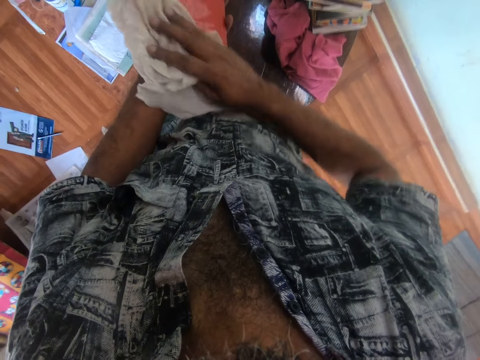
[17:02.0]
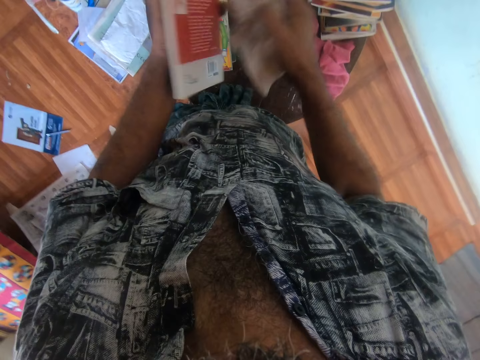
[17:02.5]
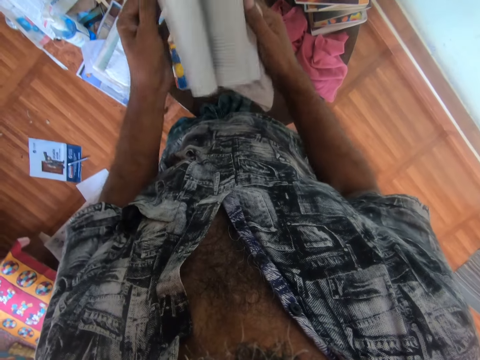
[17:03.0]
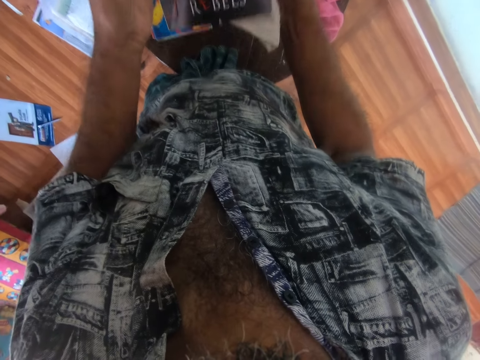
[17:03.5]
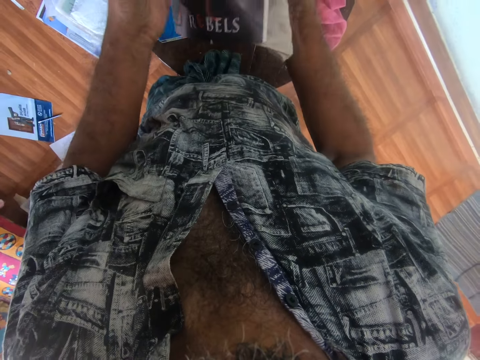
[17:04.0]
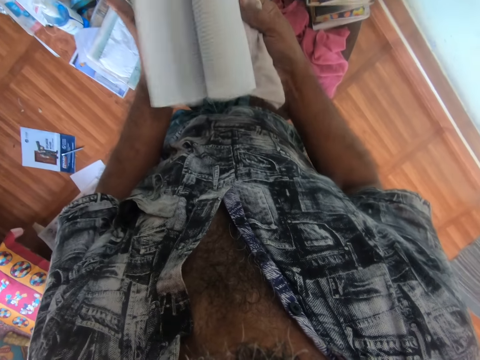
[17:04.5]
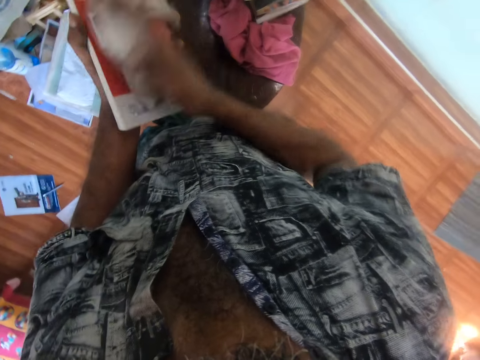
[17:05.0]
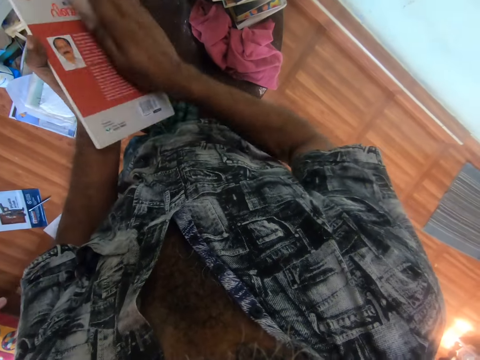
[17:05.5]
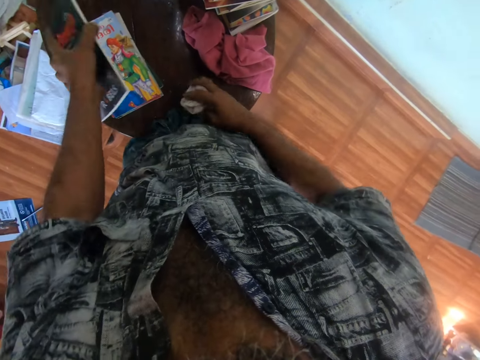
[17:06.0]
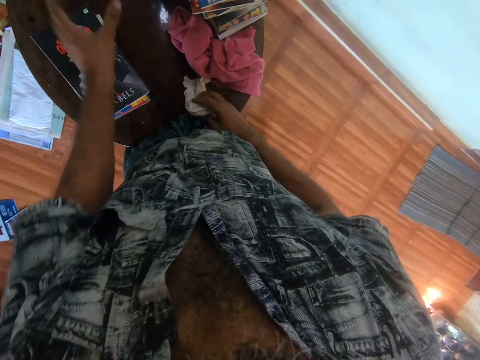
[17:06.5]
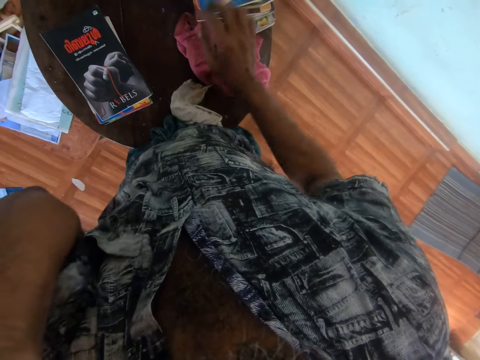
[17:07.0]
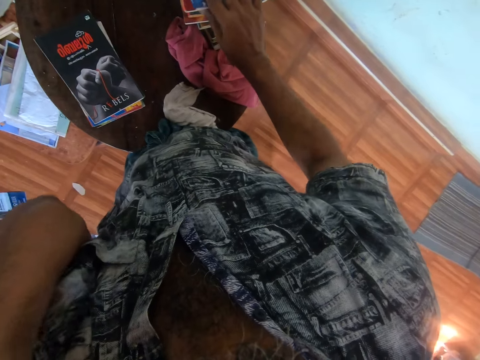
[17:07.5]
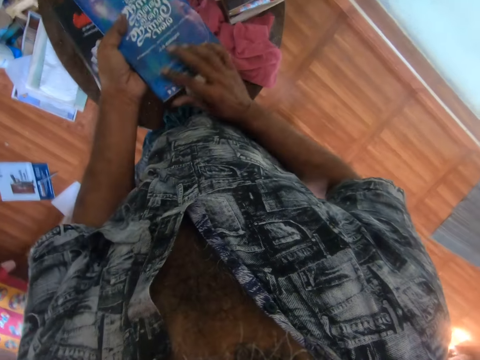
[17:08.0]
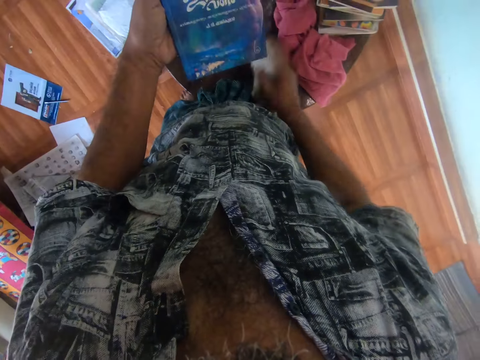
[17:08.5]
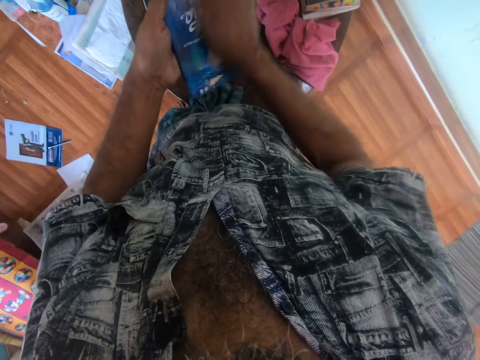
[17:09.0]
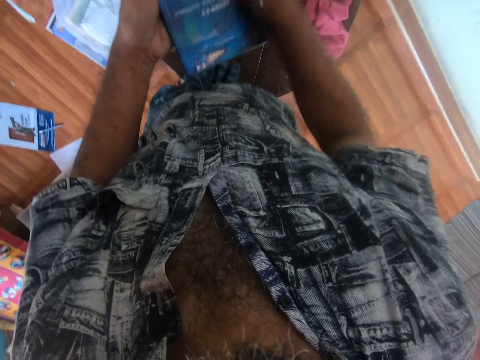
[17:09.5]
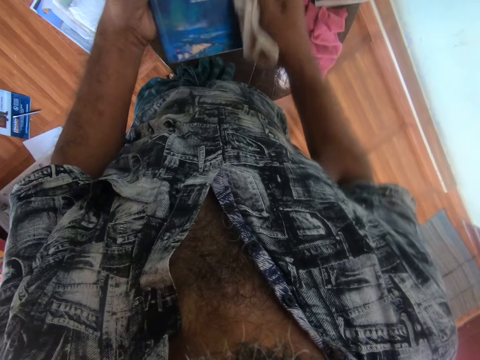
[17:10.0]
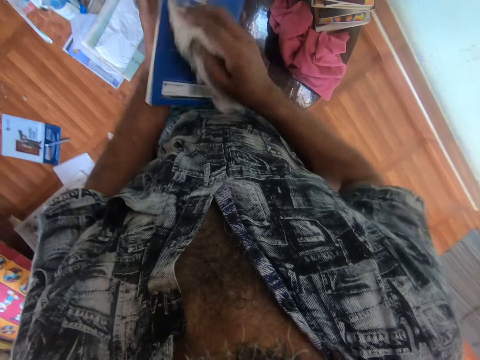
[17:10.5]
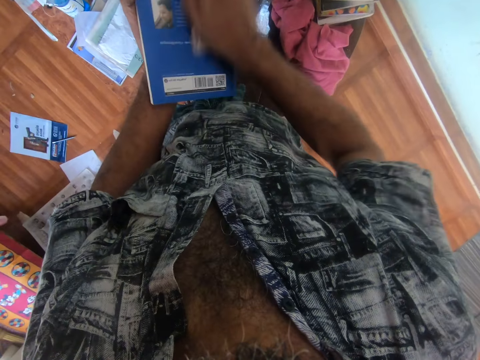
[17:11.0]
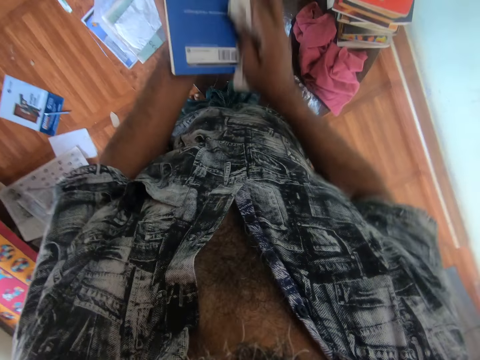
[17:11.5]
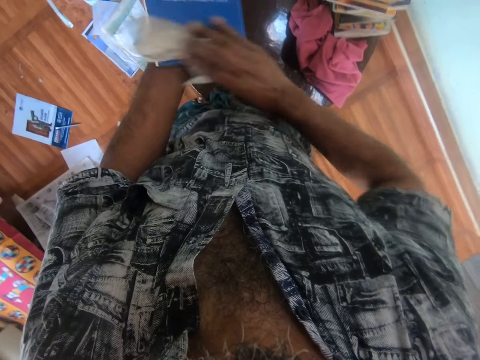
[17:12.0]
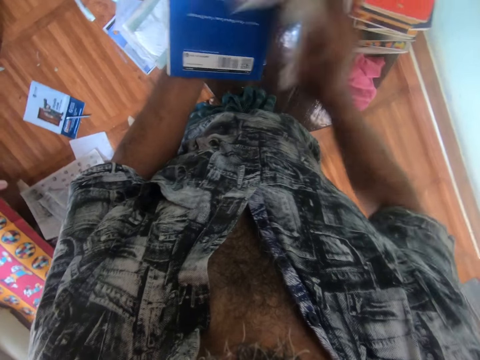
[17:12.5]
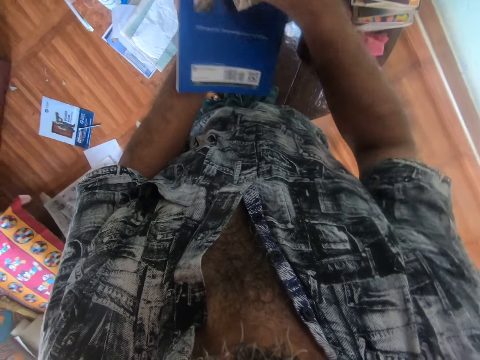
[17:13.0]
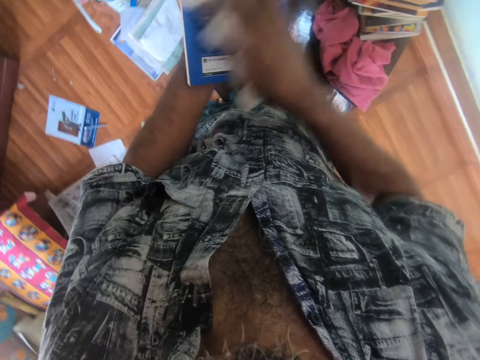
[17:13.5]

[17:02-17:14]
The camera wearer flips the book. They open the book. They wipe the book using the towel. They place the book on the books on the table. They place the towel on the table. They pick up a book from the table. They pick up the towel from the table. They wipe the book using the towel.

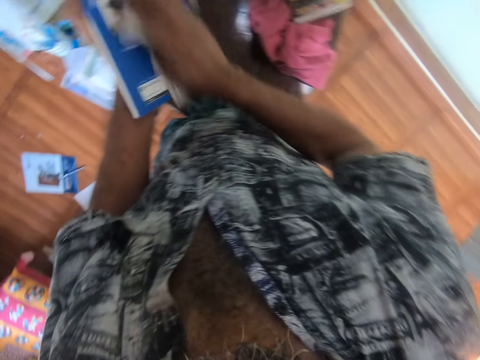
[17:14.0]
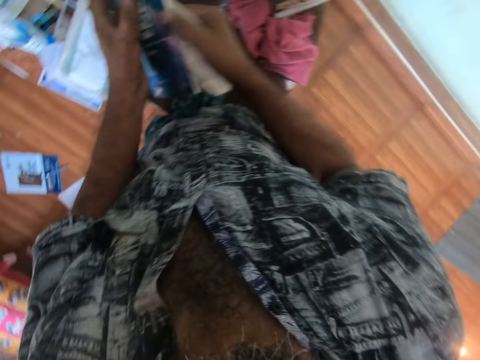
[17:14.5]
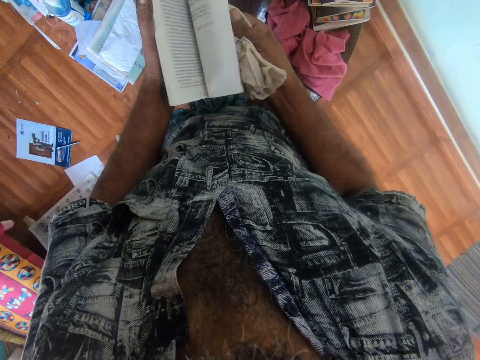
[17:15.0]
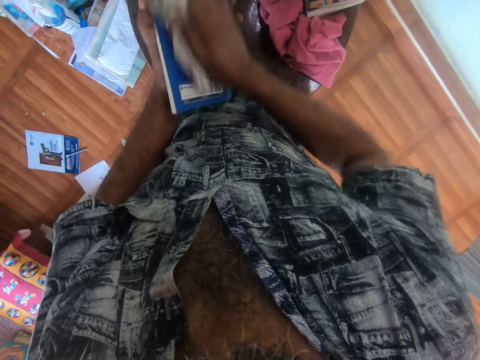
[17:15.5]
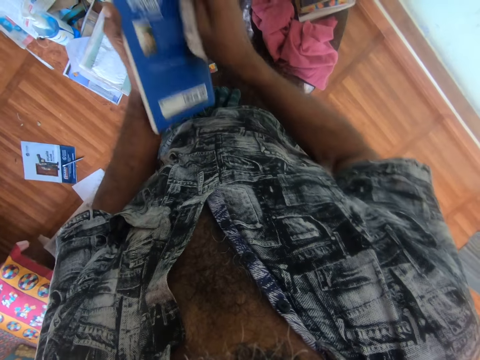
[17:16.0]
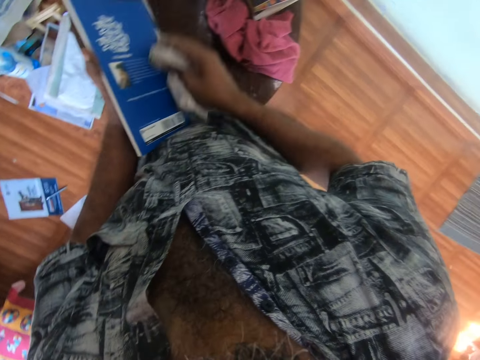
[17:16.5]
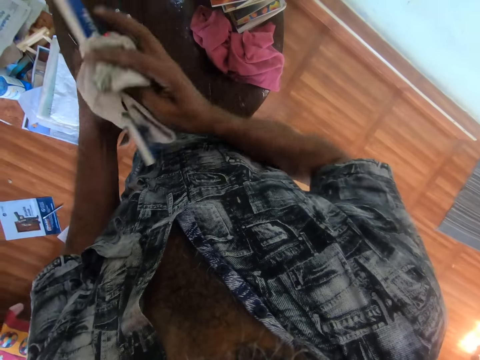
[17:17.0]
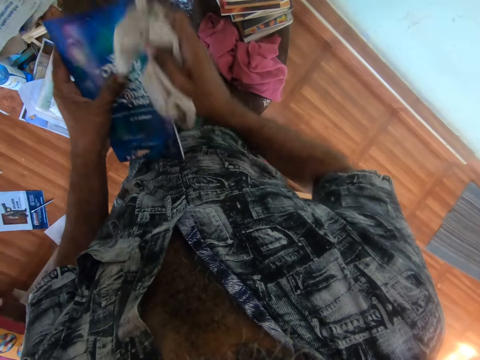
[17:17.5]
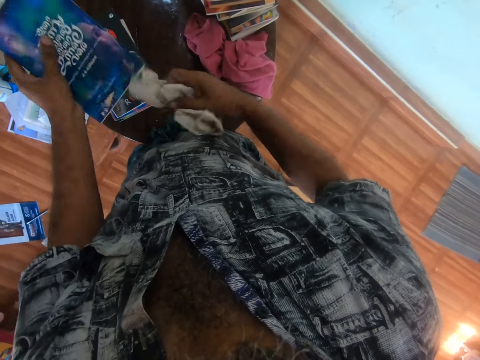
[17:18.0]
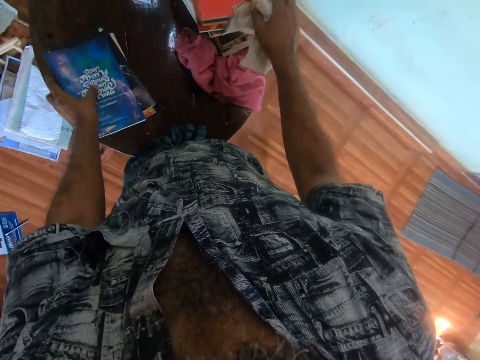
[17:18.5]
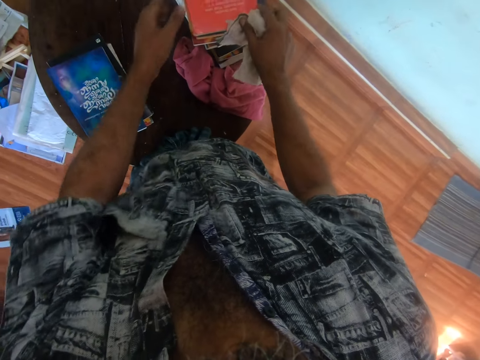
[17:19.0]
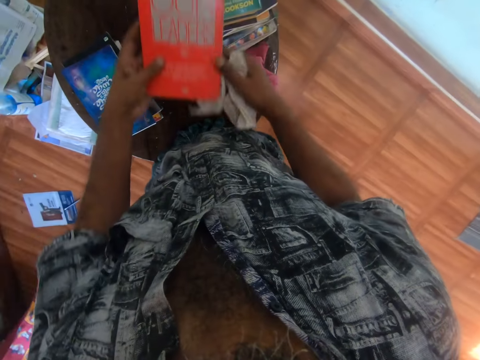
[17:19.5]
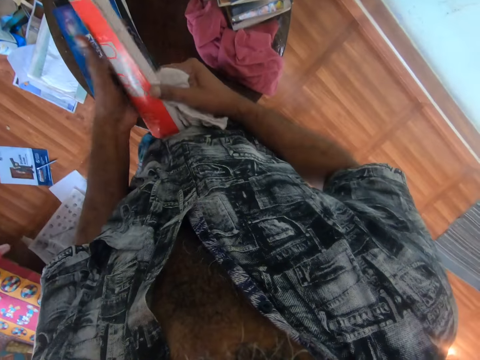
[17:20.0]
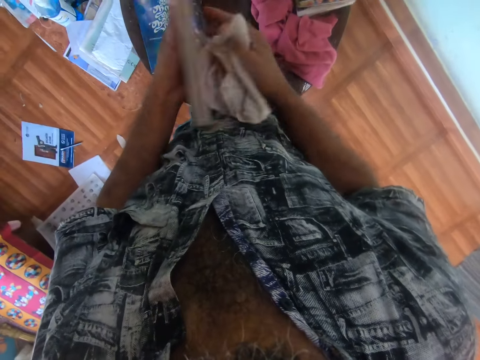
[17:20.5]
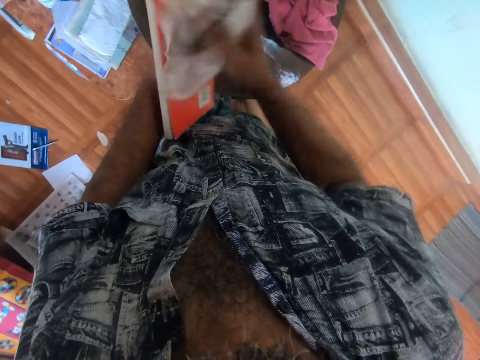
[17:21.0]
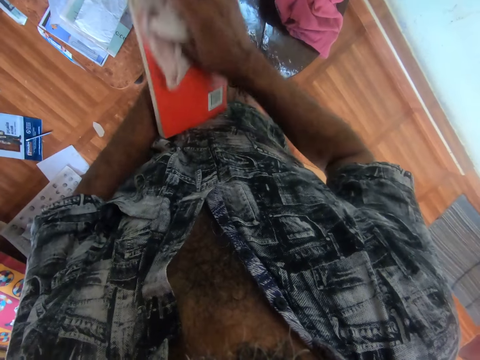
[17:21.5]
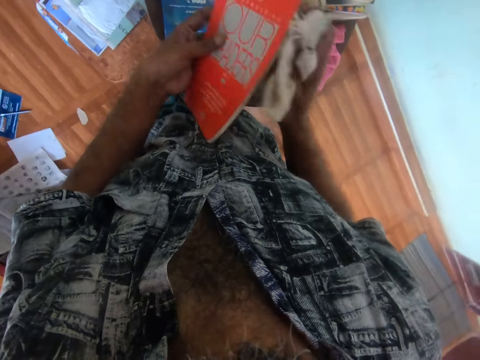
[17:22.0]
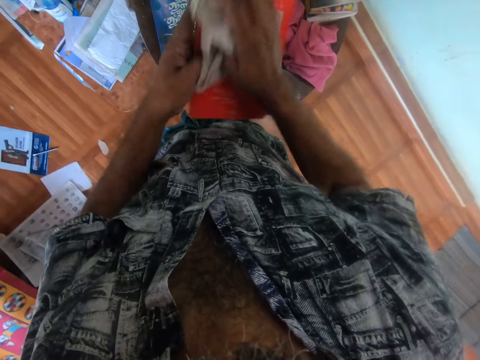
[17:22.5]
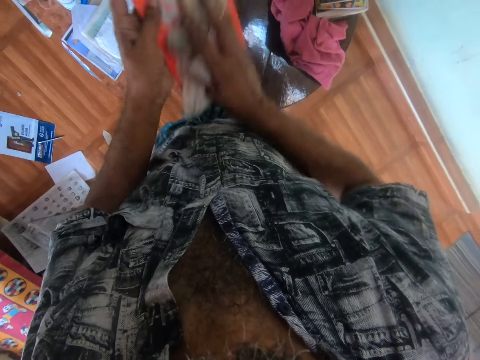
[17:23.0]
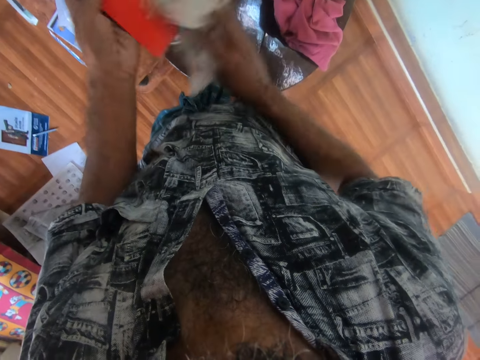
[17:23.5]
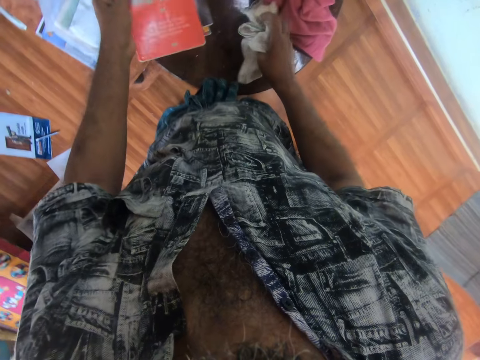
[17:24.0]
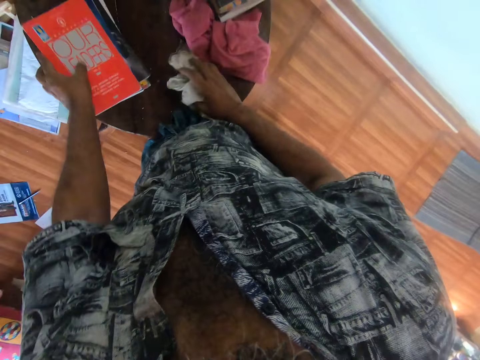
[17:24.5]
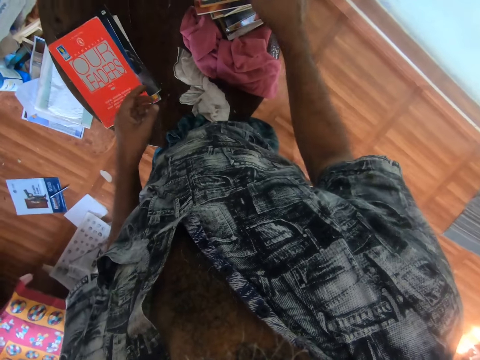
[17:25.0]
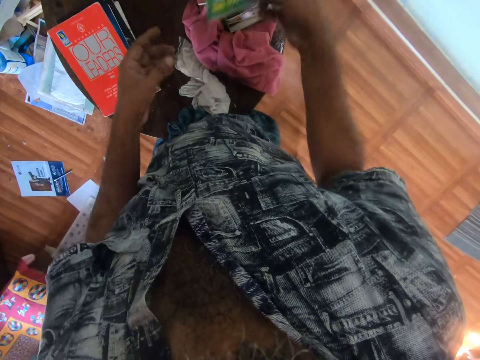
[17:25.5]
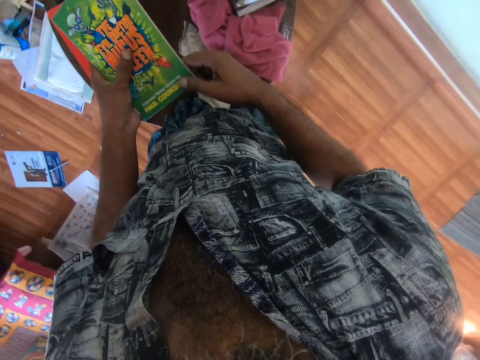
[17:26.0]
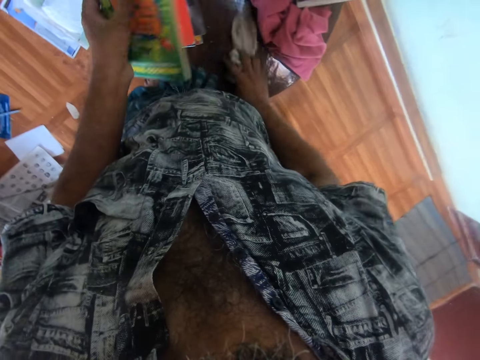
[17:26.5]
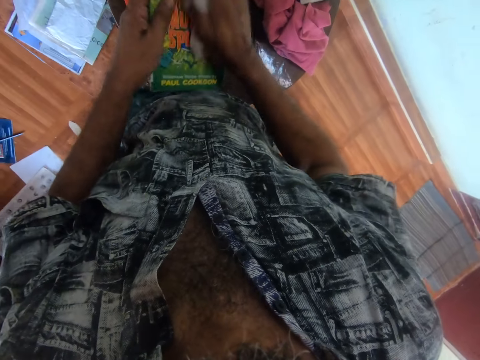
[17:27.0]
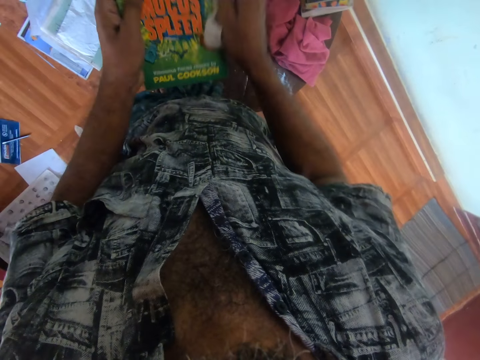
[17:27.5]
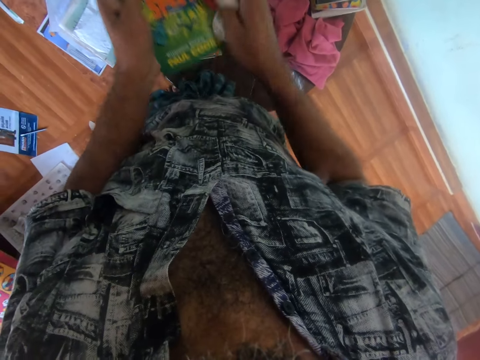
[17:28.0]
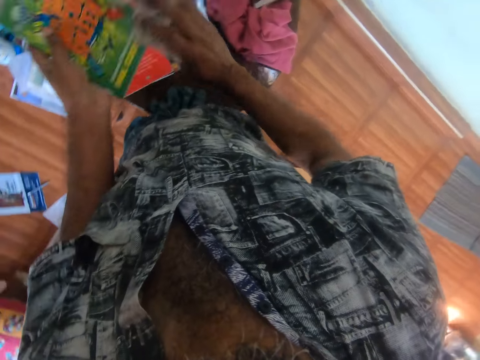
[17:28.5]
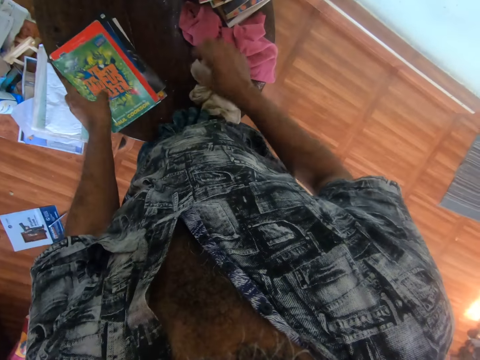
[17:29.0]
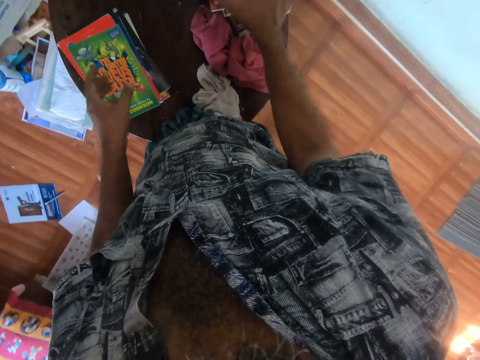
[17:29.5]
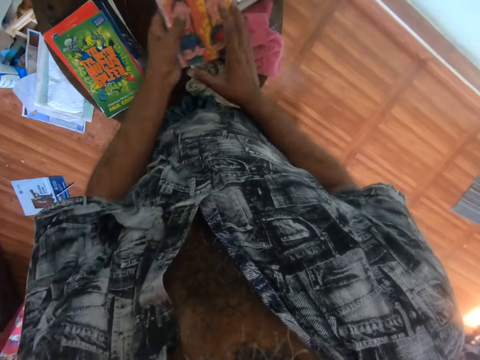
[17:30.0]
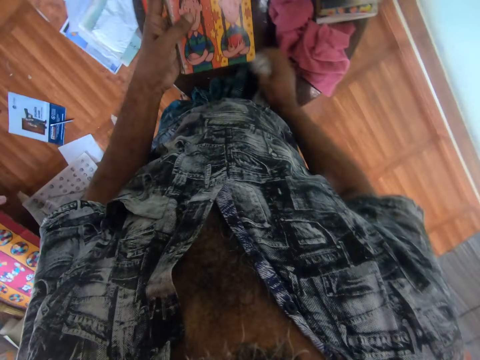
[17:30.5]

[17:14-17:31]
The camera wearer opens the book. They flip the book. They wipe the book with the cloth. They place the book on the books on the table. They pick a book from the table. They open the book. They flip the book. They wipe the book with the cloth. They put the cloth on the table. They place the book on the books on the table. They pick a book from the table. They pick the cloth from the table. They wipe the book with the cloth. They drop the cloth on the table. They place the cloth on the table. They place the book on the books on the table. They pick a book from the table. They pick the cloth from the table.
